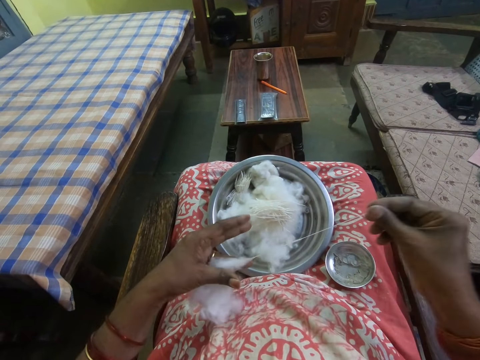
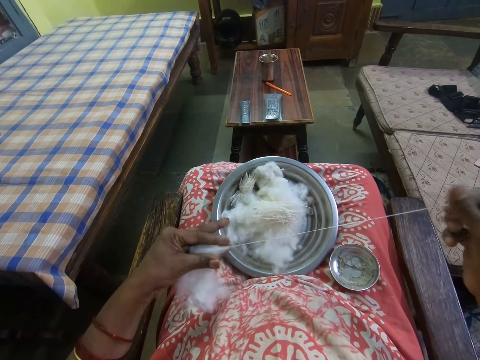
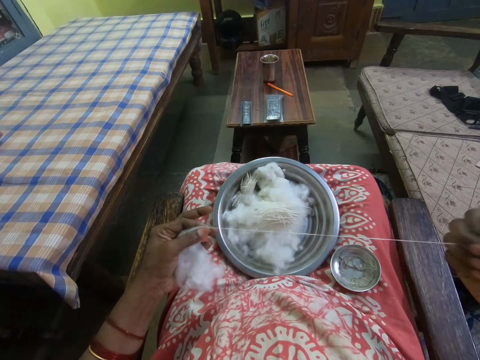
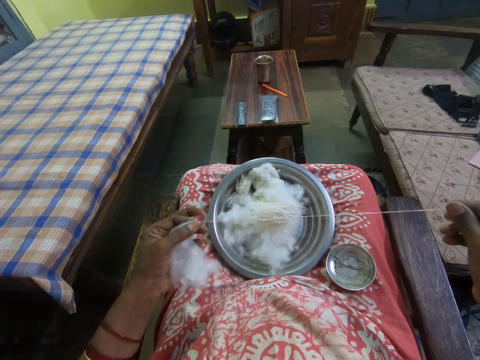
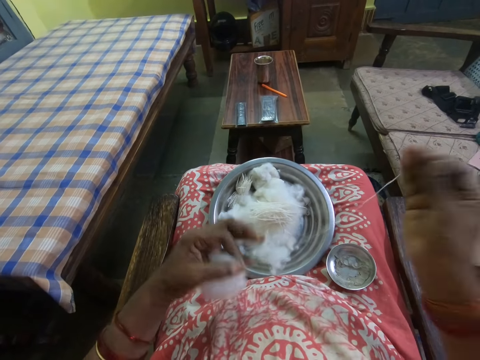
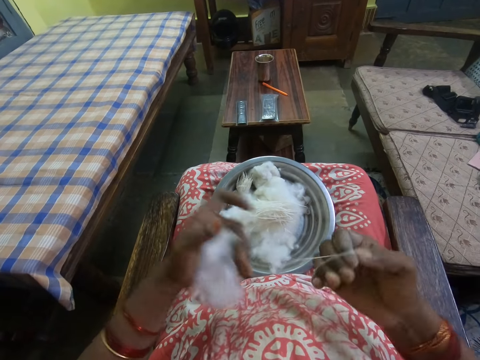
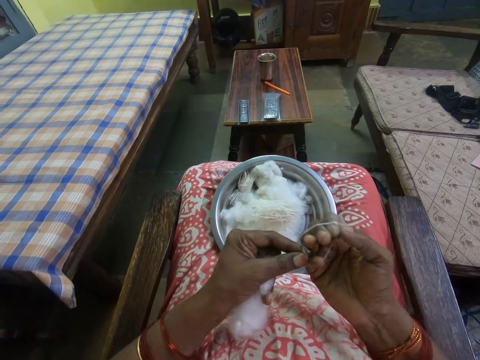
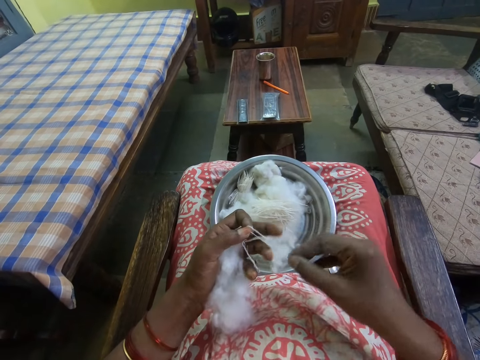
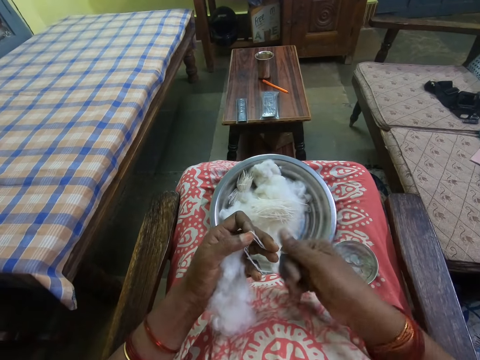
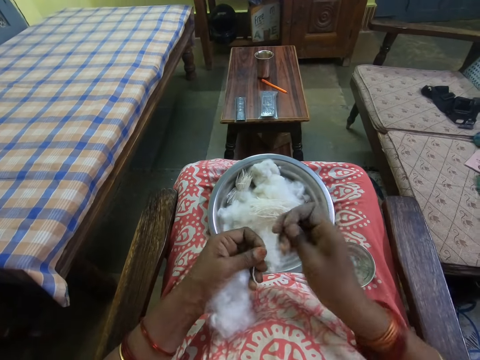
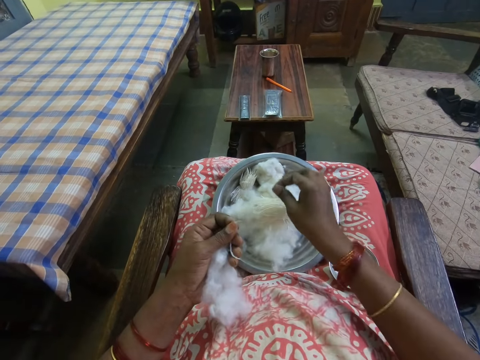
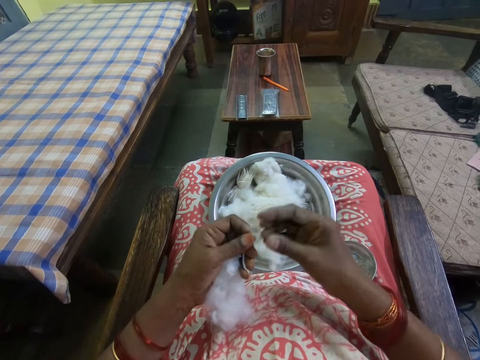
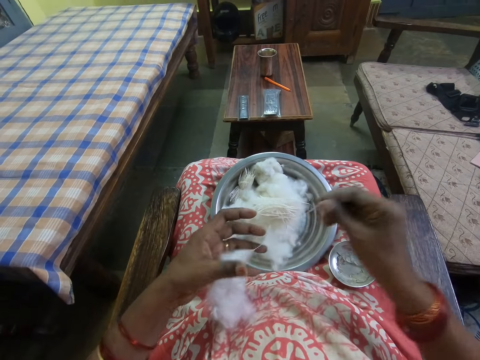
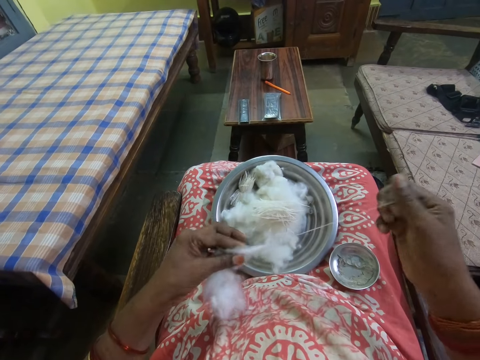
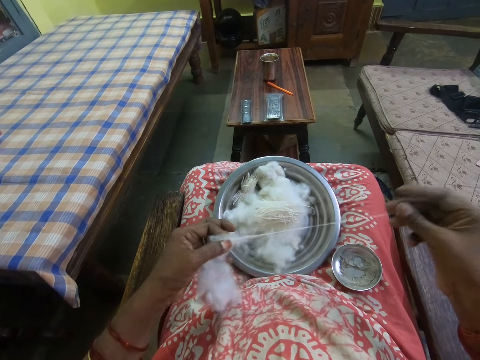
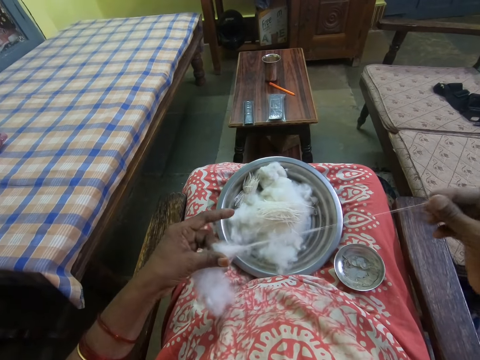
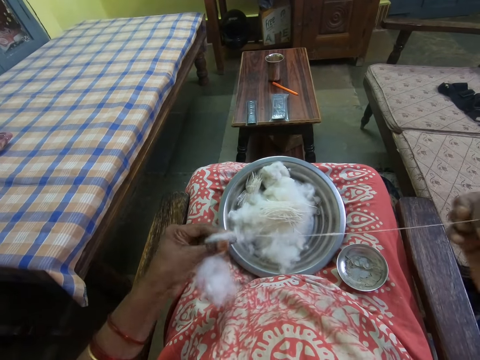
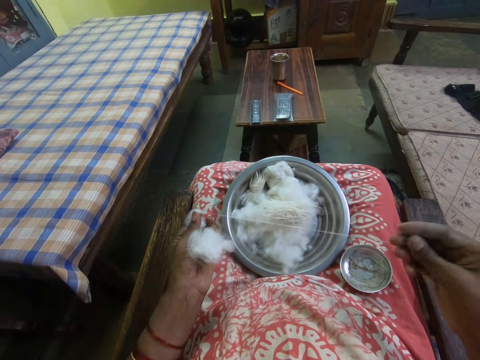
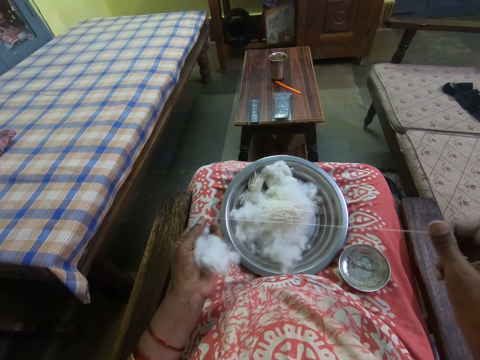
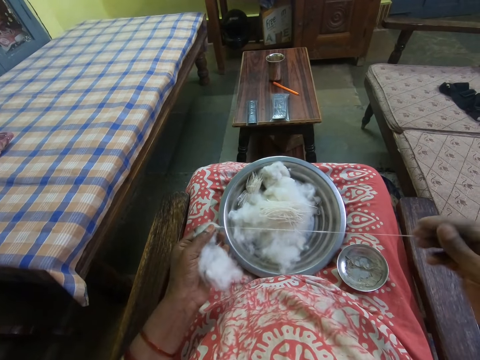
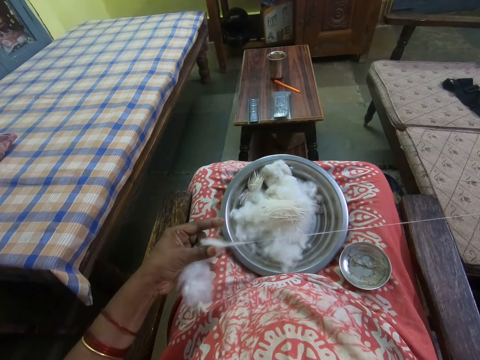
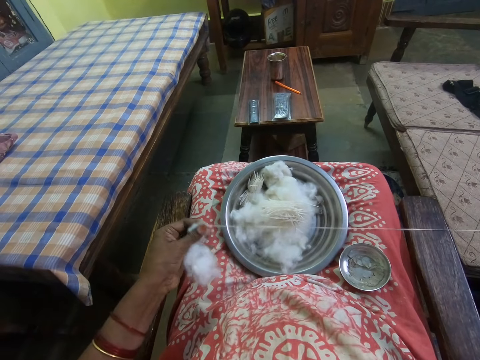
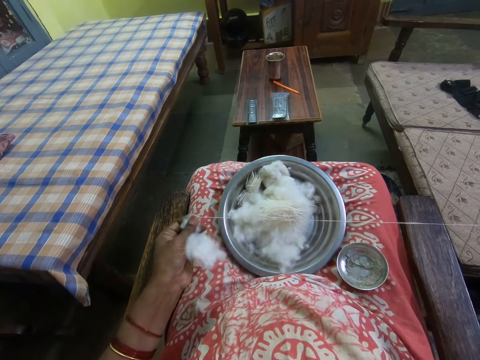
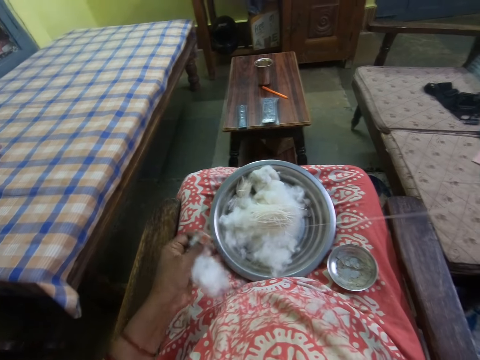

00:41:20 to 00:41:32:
The camera wearer rolls the yarn around the right hand and holds the cotton. They fold the yarn and hold the cotton. They twist the yarn and hold the cotton. They cut the yarn from the cotton wool and hold the cotton. They put the yarn on the cooking pot and hold the cotton. They hand spin yarn from the cotton and hold the cotton. They pull thread from the cotton wool.

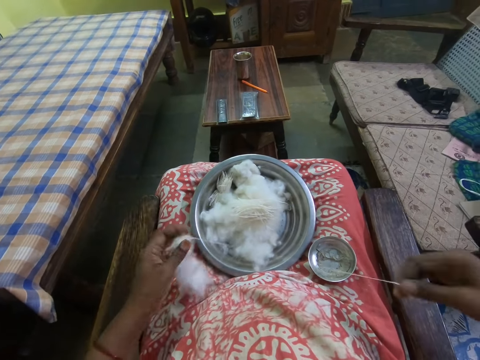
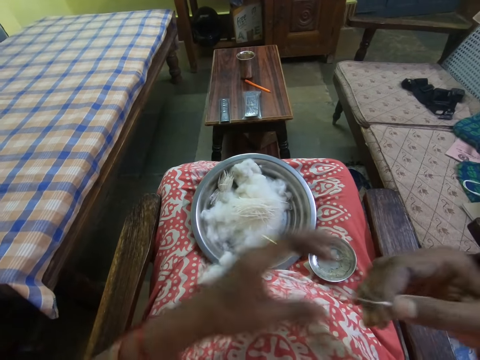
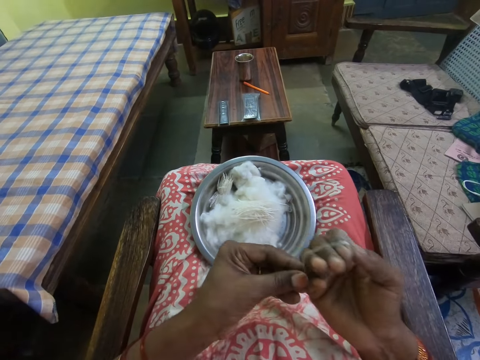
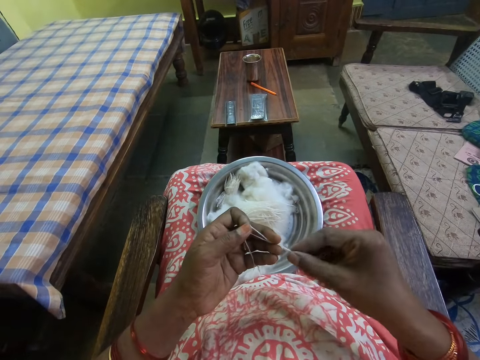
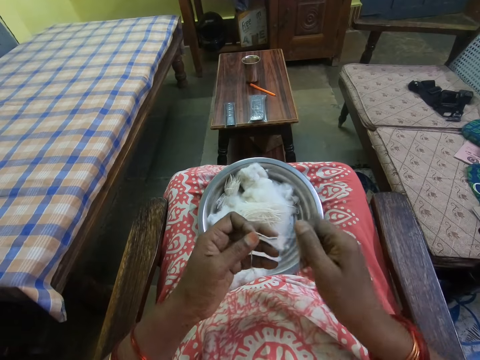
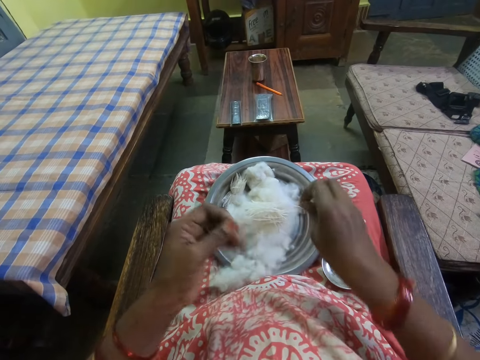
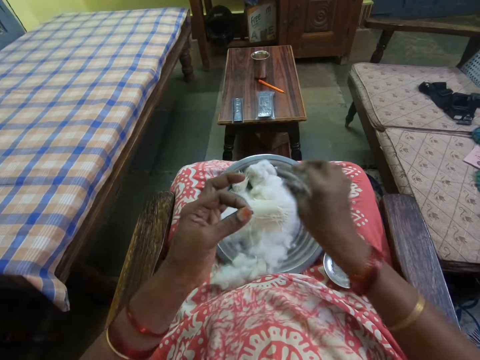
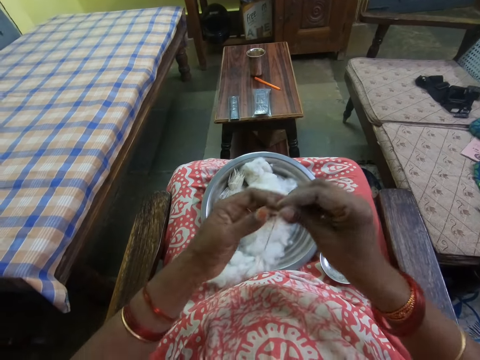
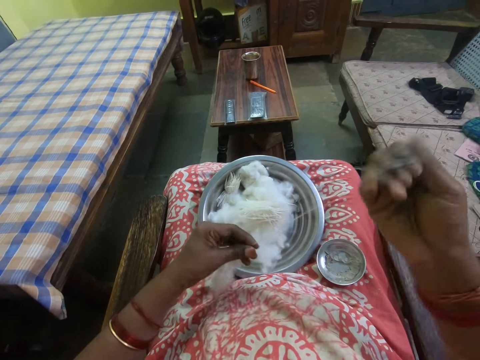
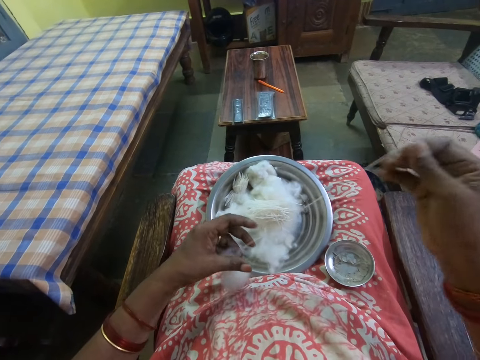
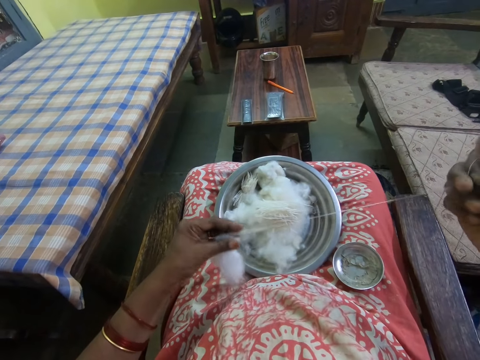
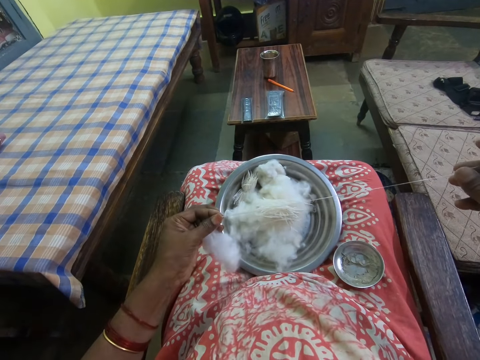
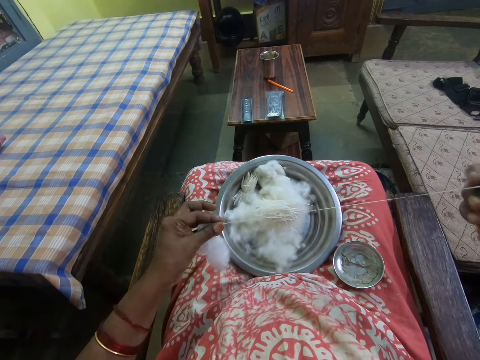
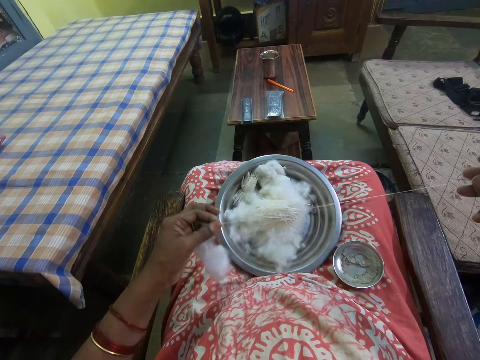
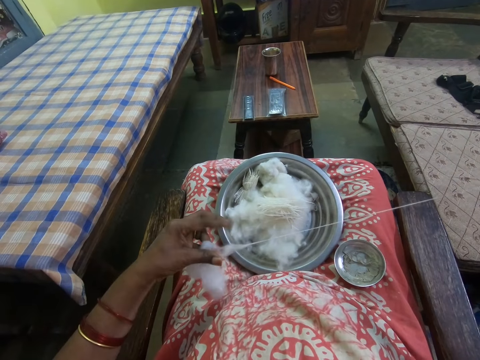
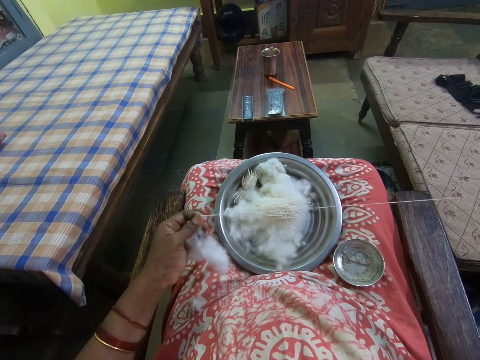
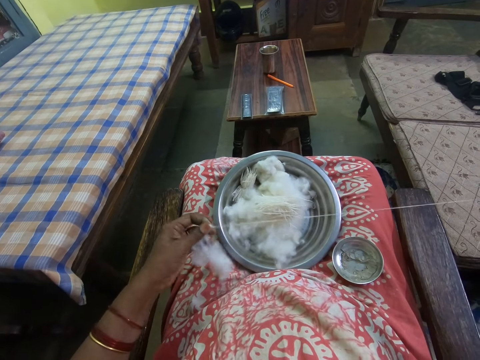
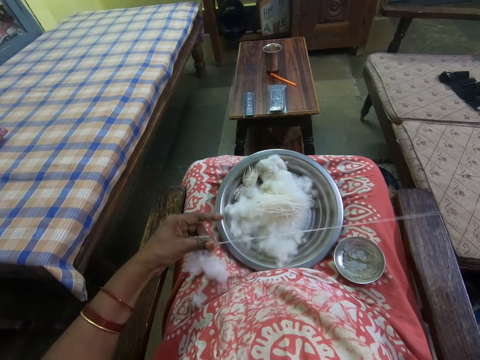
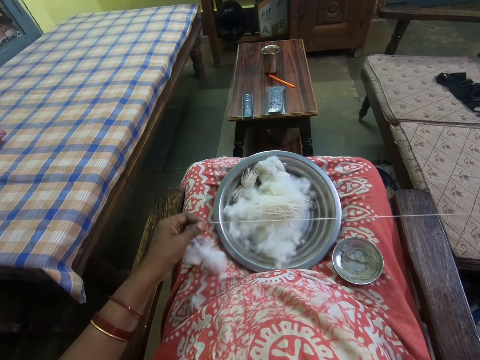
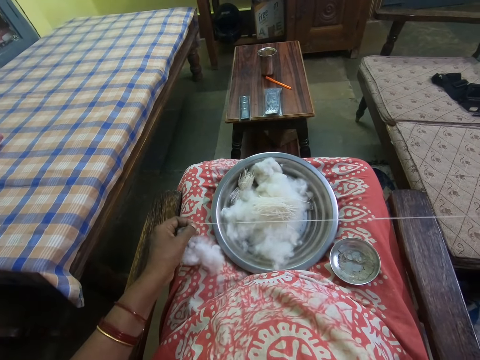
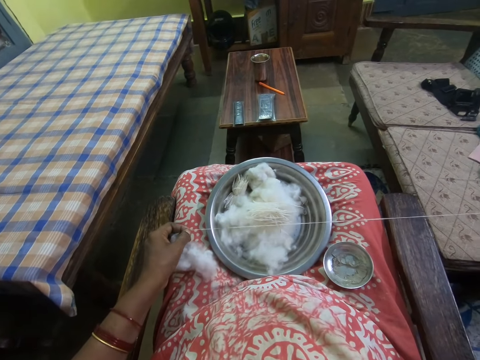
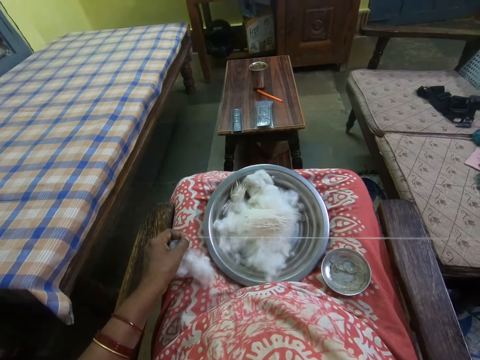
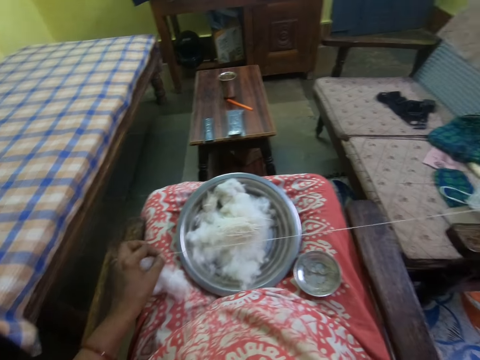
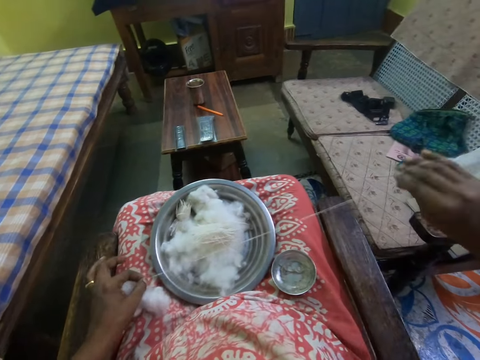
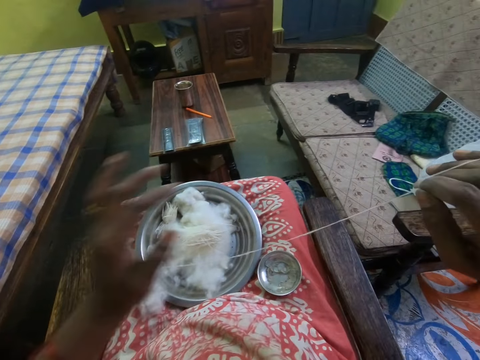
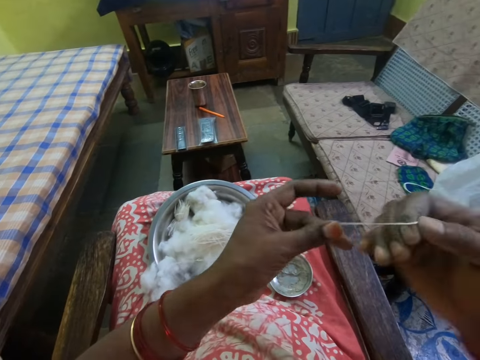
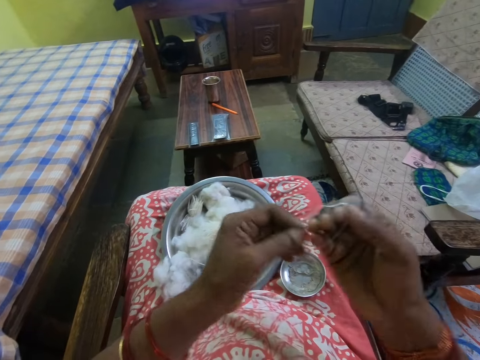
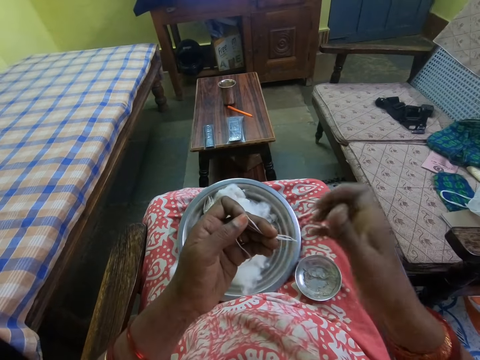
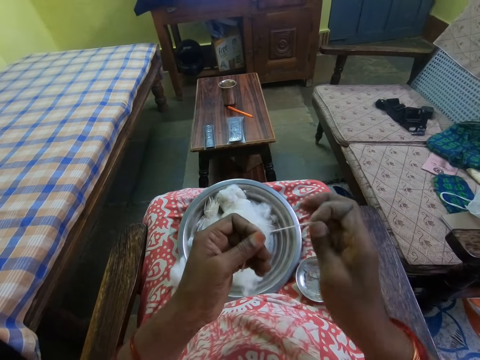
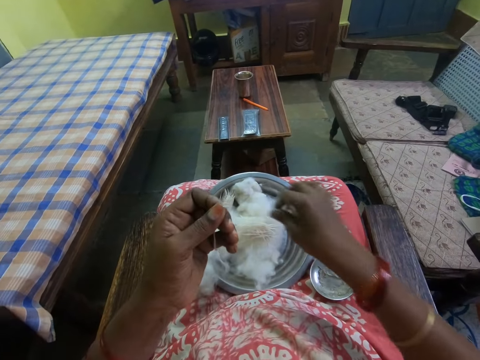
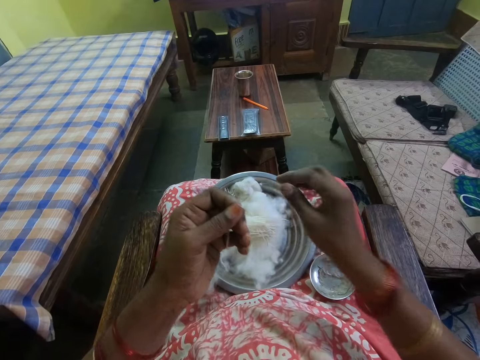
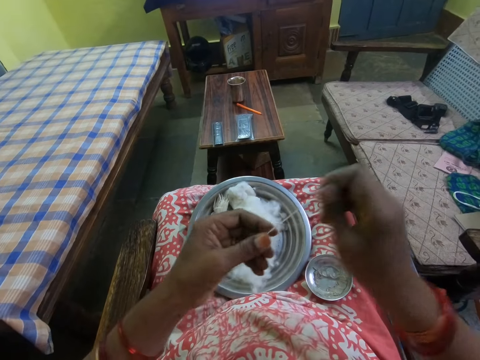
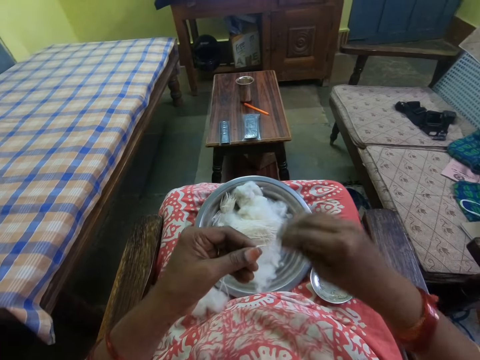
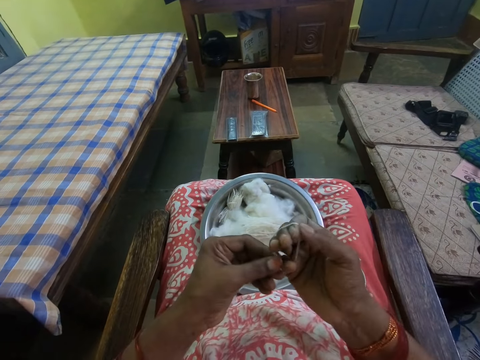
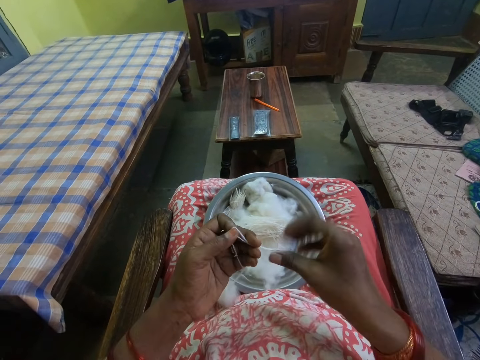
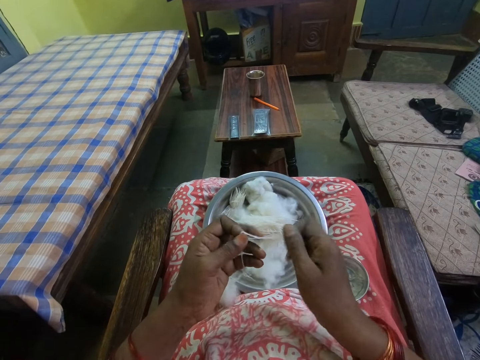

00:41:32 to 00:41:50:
The camera wearer drops the cotton and rolls the yarn around the right hand. They fold the yarn and twist the yarn. They cut the yarn from the cotton wool. They hold the yarn and put the yarn on the cooking pot. They hold the cotton and hand spin yarn from the cotton. They pull thread from the cotton wool. They roll the yarn around the right hand, fold the yarn, and twist the yarn. They cut the yarn from the cotton wool. They put the yarn on the cooking pot and hold the yarn. They pull the yarn from the cotton wool. They roll the yarn around the right hand, fold the yarn, and twist the yarn.
